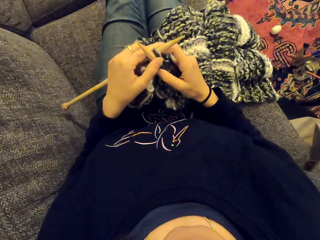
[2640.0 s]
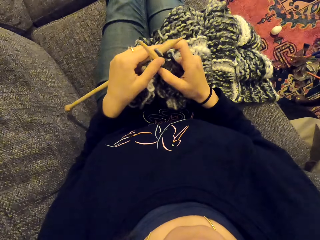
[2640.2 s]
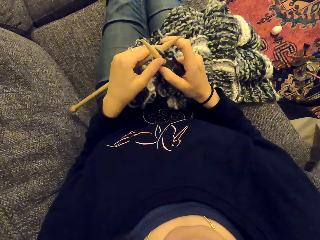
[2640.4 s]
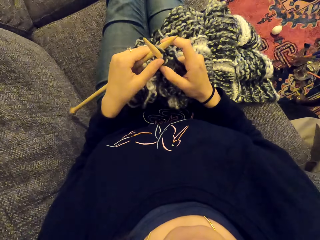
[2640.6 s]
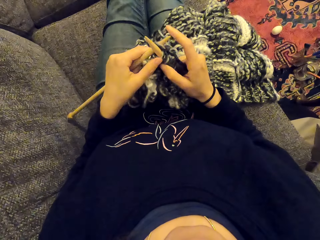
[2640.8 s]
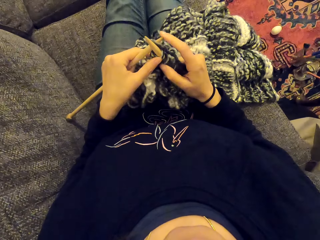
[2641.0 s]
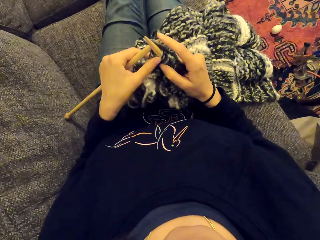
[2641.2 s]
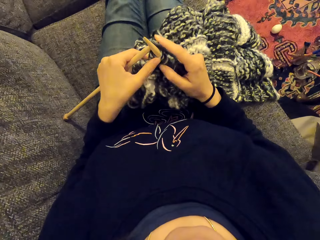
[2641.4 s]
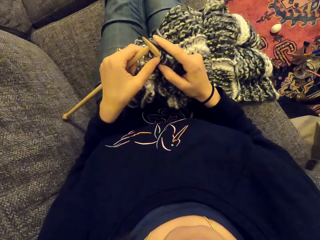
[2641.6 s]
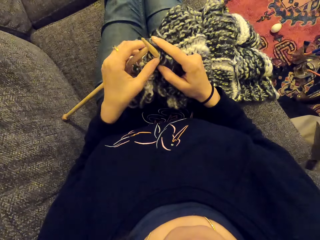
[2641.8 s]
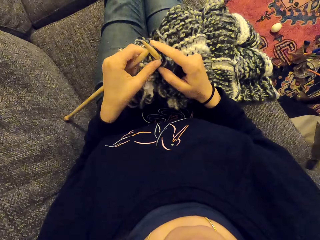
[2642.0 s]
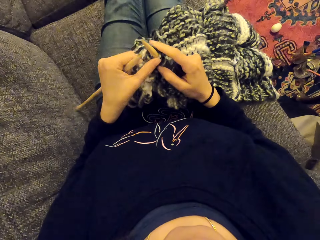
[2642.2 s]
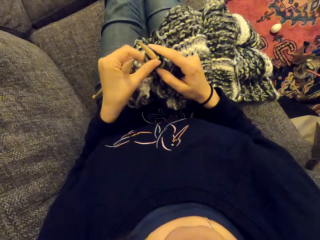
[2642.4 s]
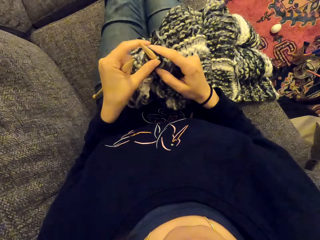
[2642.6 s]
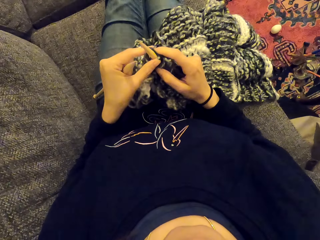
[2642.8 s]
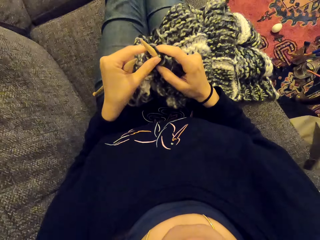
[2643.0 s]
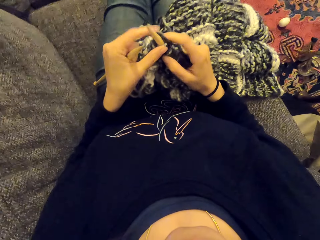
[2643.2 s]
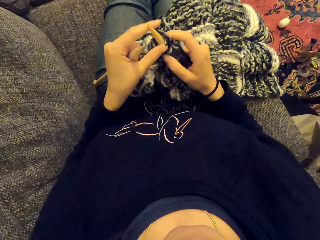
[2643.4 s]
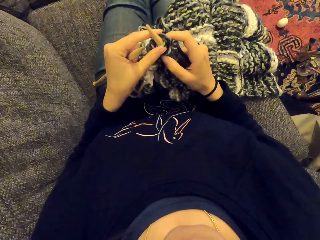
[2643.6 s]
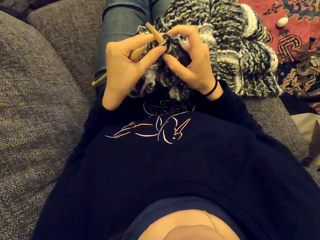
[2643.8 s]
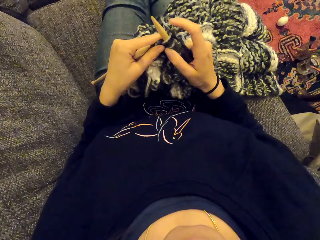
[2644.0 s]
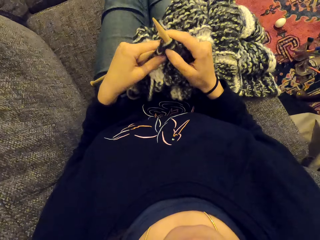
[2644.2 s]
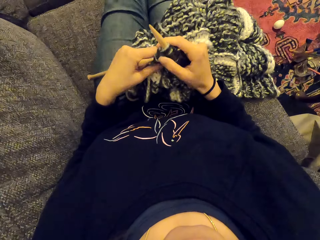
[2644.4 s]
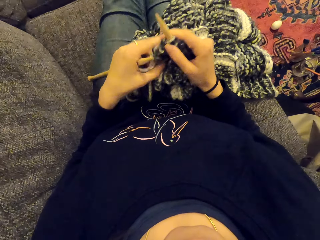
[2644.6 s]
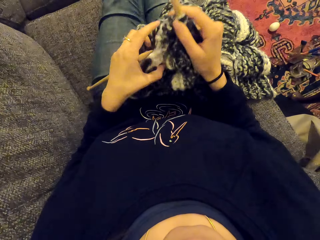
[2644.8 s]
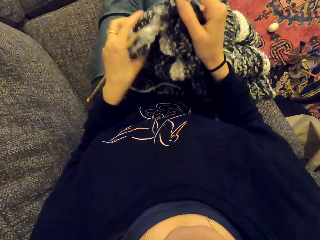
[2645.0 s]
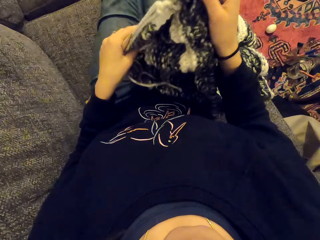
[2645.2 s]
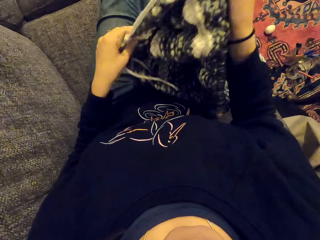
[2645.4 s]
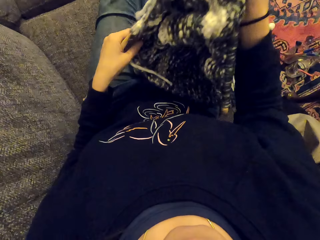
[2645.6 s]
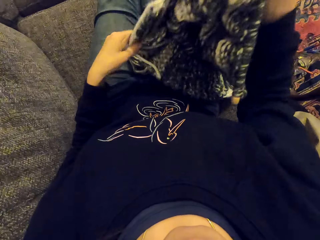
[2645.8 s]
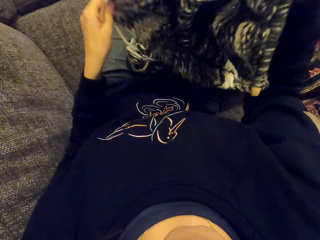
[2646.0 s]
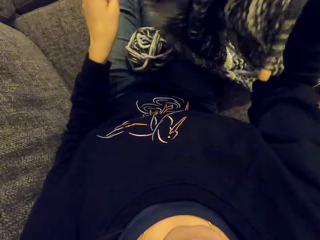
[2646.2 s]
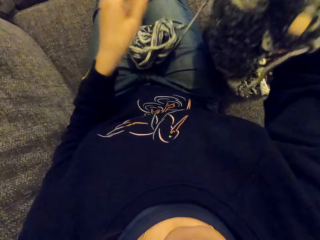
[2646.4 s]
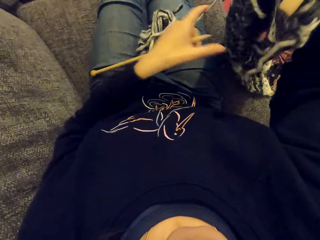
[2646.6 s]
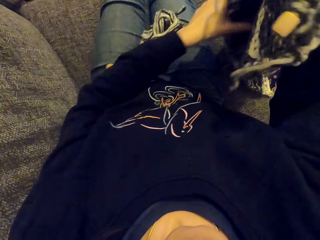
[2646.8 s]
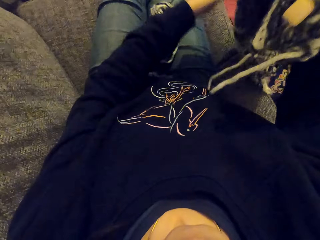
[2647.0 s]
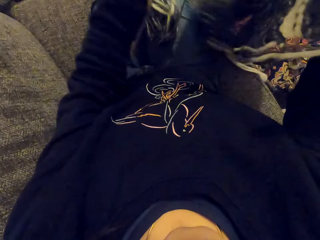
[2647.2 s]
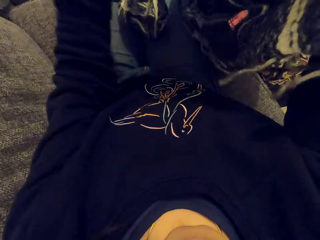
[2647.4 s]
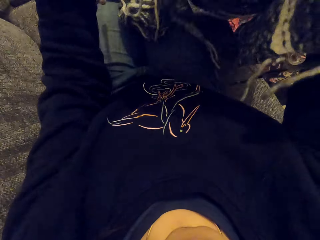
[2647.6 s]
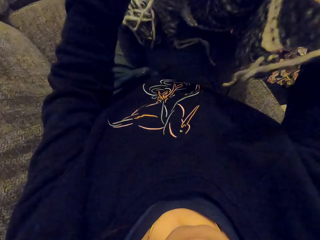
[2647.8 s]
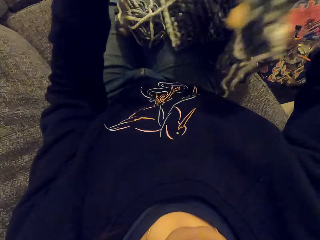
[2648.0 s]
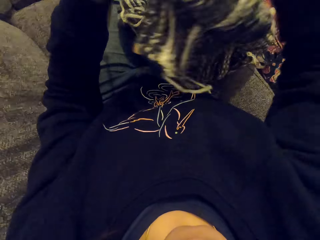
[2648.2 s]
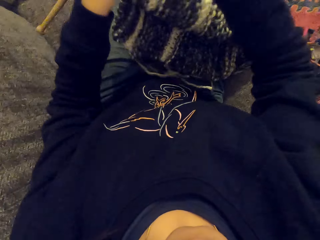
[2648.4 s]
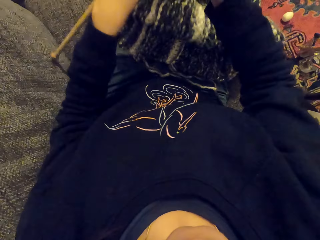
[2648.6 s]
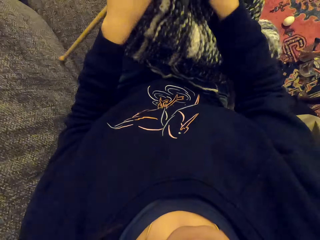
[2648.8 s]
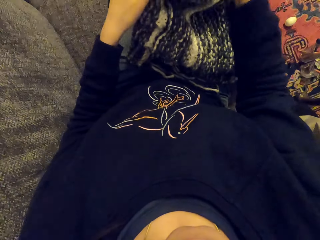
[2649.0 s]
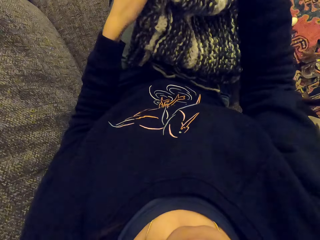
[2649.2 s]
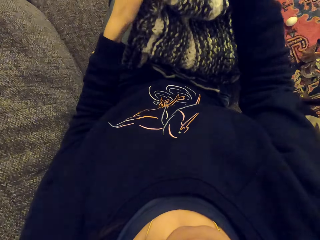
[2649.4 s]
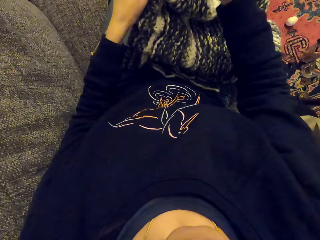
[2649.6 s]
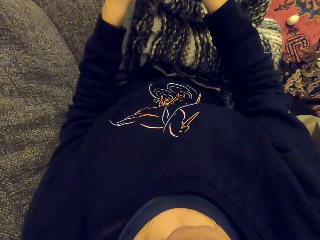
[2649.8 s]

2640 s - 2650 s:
The camera wearer stares at something. They listen. They hold the fabric.

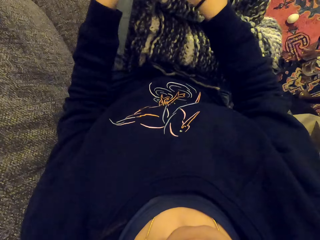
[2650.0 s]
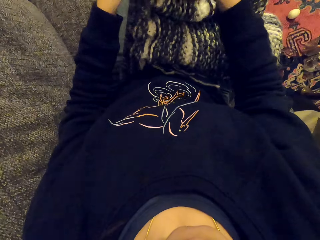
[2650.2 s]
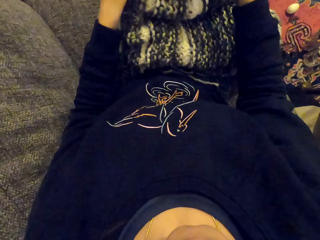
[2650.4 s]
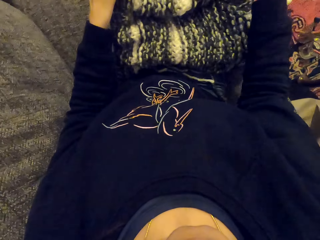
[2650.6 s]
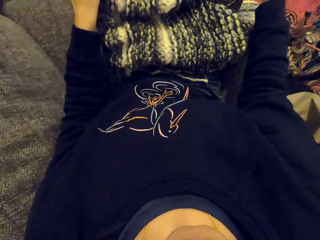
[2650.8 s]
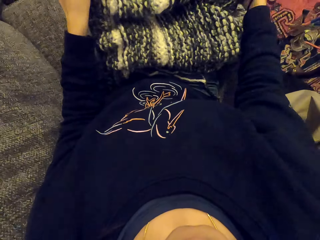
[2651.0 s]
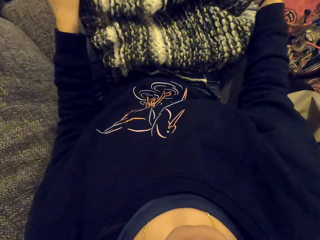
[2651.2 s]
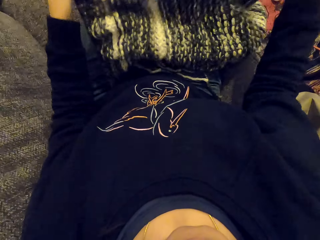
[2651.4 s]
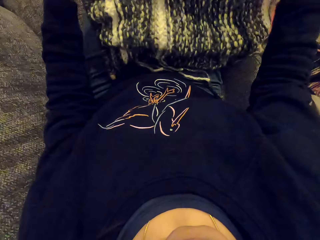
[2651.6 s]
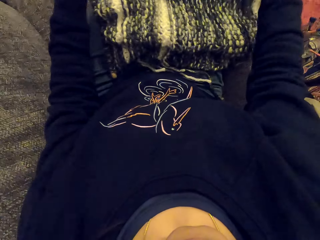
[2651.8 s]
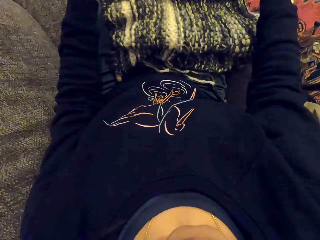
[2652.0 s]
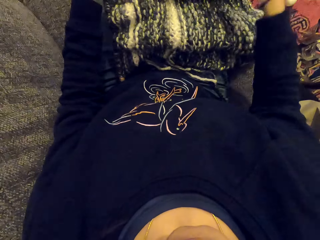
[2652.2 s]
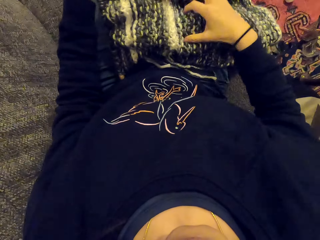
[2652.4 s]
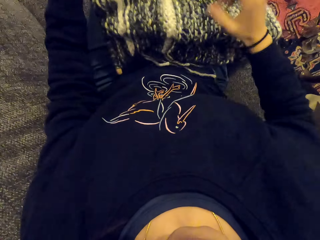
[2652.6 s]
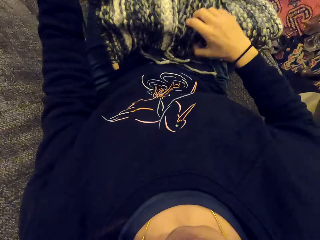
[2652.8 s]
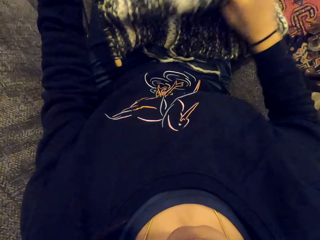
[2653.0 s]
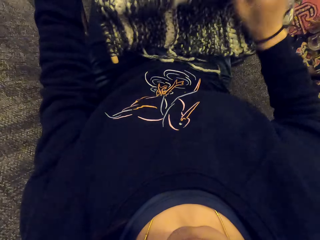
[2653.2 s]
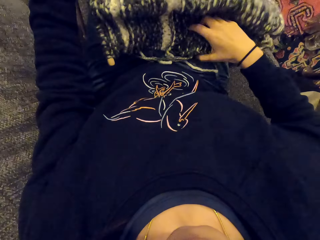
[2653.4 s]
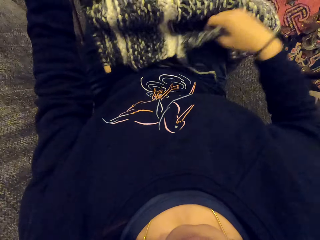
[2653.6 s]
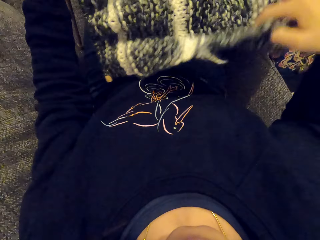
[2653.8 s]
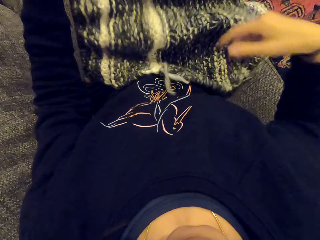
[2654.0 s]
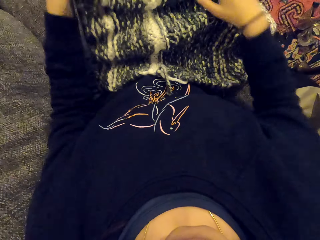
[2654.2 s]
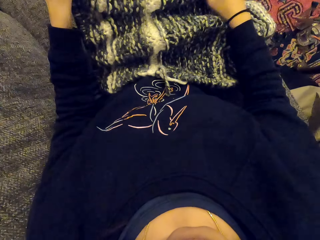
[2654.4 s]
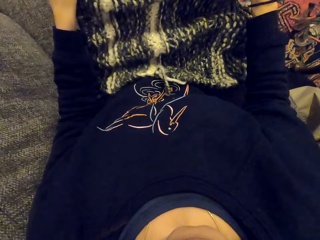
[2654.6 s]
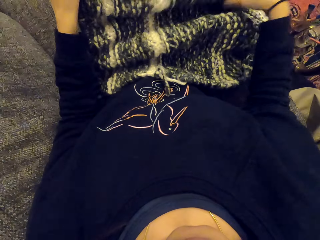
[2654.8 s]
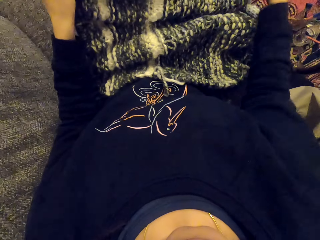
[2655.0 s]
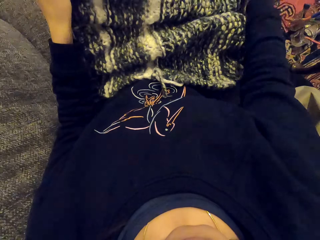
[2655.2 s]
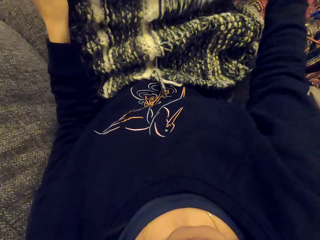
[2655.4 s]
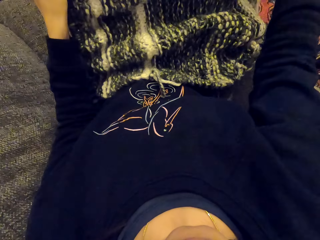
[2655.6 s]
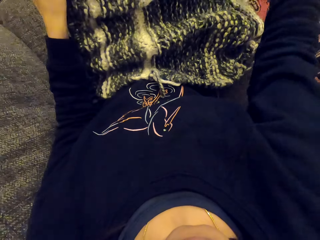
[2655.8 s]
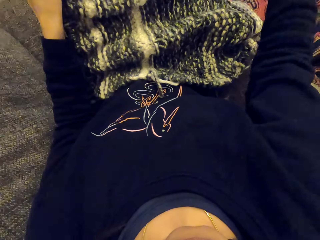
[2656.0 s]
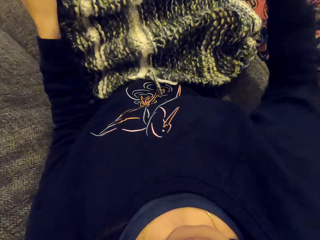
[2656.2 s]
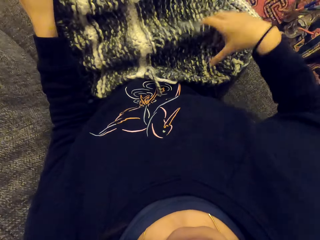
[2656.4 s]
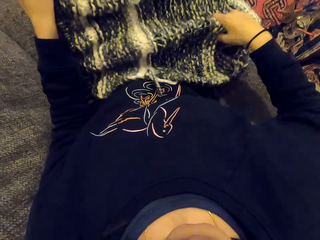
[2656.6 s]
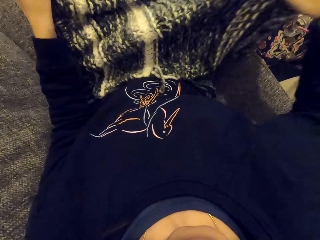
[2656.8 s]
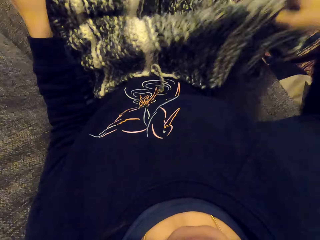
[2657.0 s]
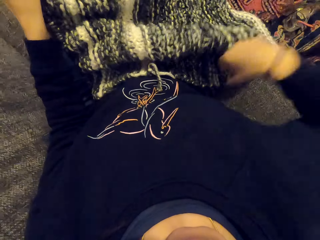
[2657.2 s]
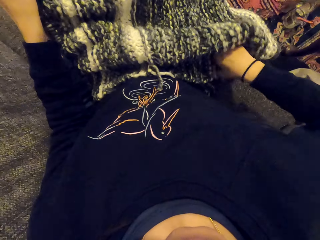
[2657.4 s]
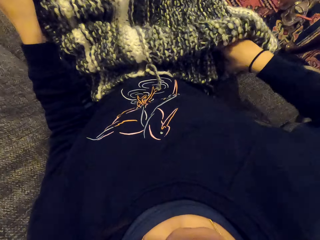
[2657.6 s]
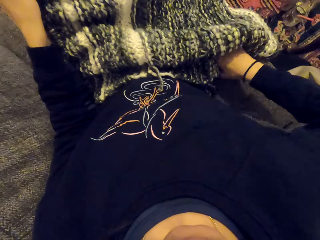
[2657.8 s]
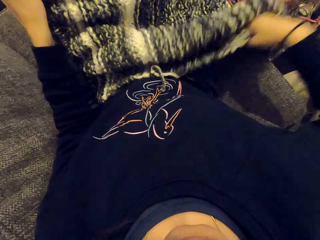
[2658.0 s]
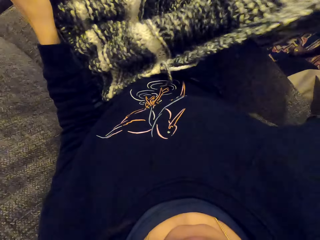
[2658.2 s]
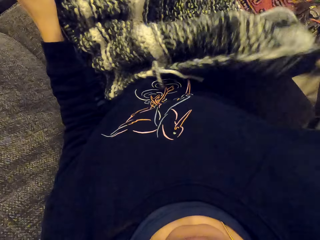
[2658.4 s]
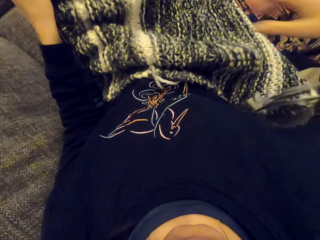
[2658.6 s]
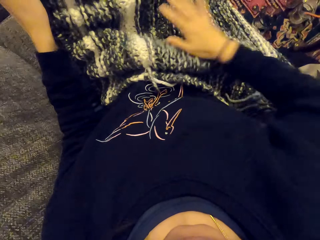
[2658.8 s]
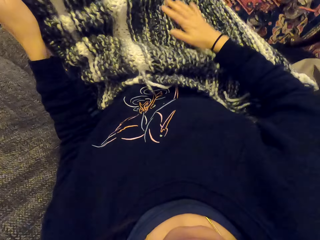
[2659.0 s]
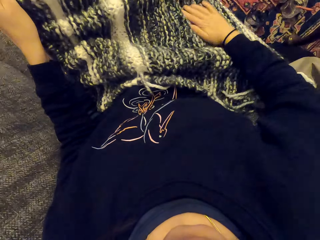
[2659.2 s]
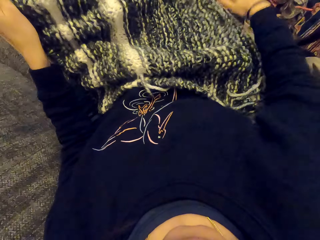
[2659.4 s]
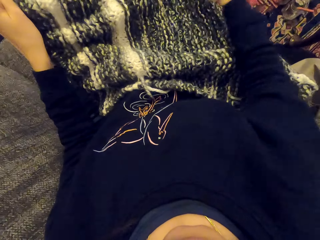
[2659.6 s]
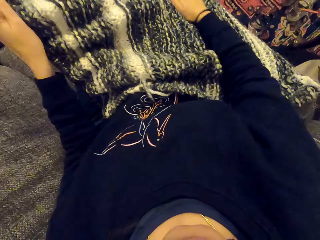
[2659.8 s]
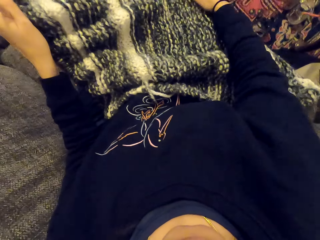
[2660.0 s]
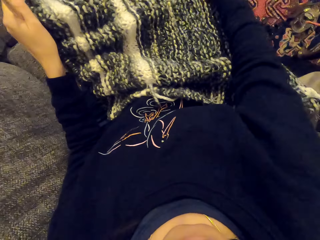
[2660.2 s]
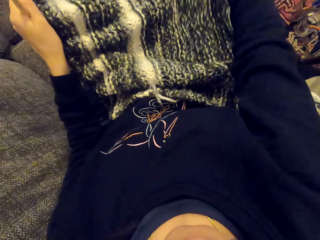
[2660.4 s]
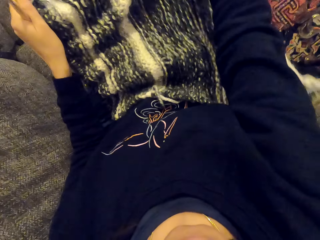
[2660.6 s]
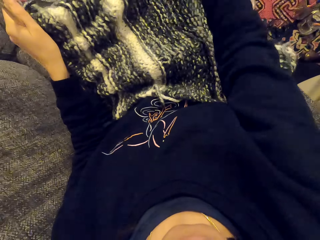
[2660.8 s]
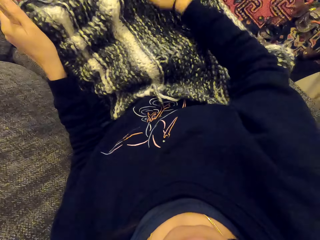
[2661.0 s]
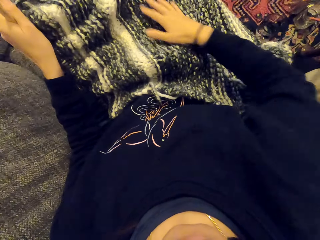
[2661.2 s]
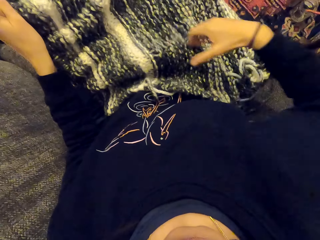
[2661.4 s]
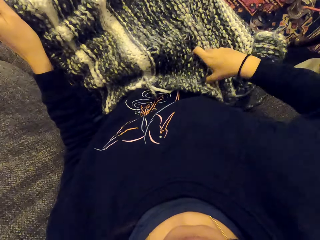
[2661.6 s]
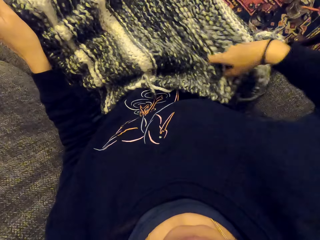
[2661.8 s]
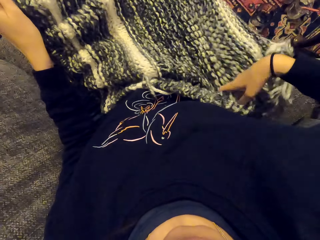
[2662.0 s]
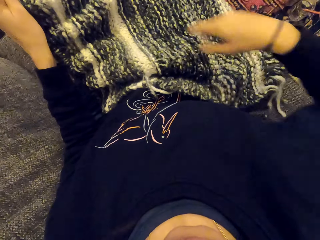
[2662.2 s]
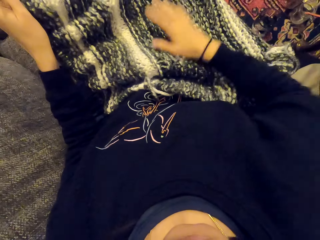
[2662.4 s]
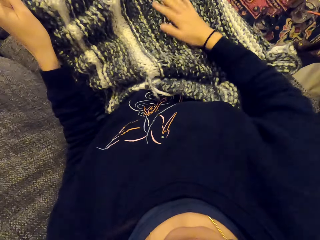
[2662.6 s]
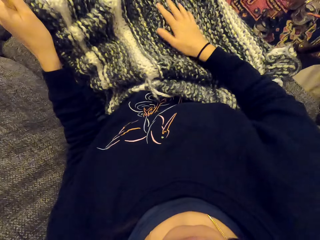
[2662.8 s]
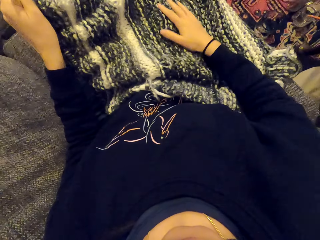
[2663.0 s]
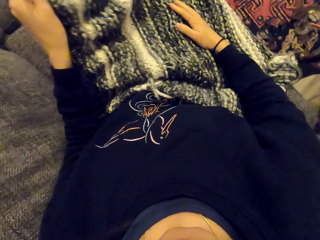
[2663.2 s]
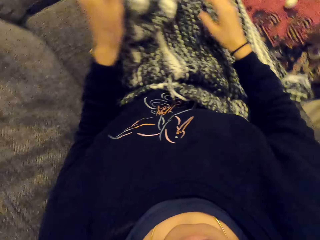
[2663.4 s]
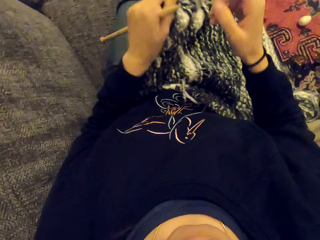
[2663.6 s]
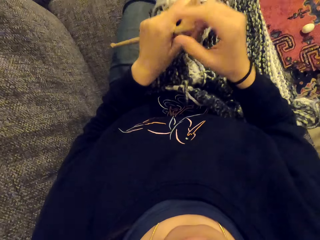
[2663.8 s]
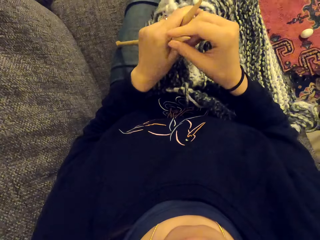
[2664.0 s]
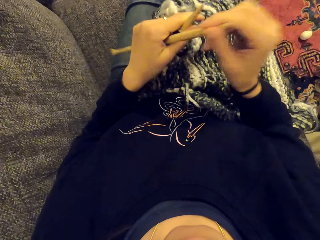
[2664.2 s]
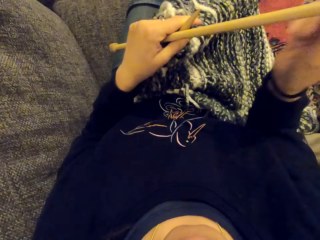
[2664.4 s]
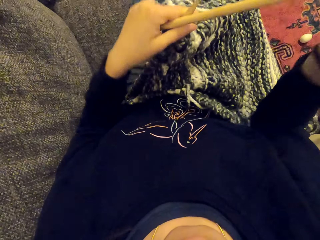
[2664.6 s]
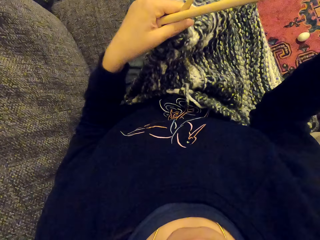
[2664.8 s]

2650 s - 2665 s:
The camera wearer fixes the piece of cloth. They look at the piece of cloth. They fix the piece of cloth.
